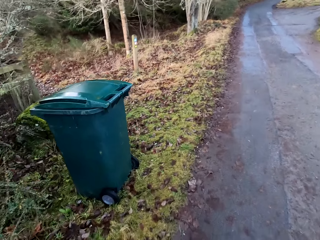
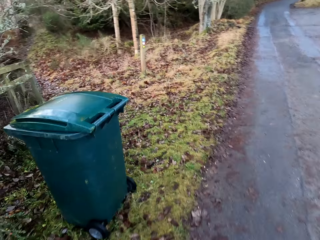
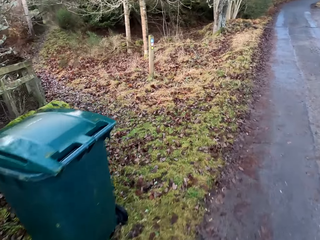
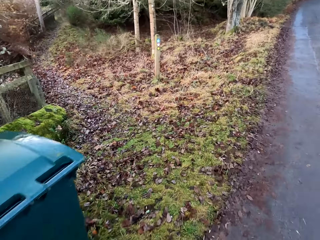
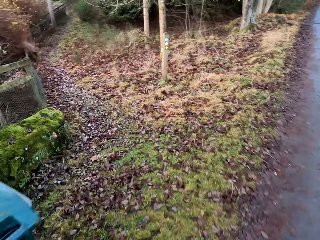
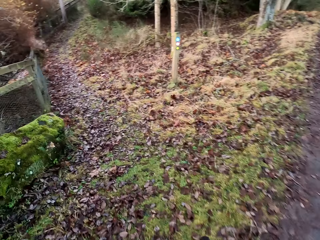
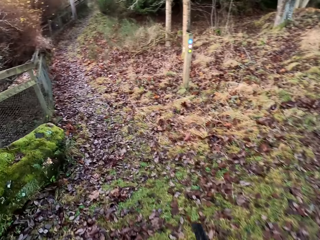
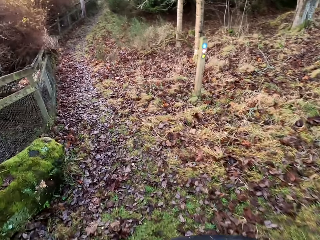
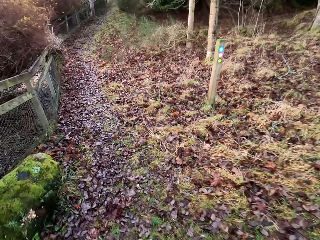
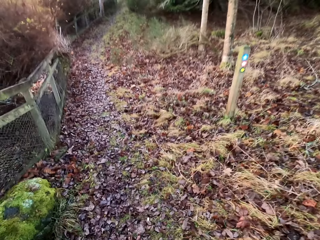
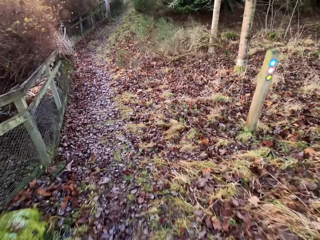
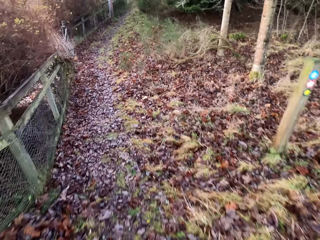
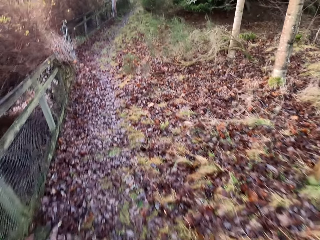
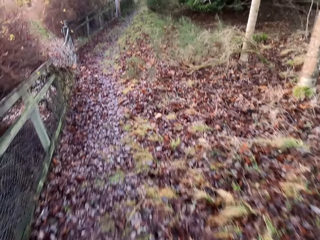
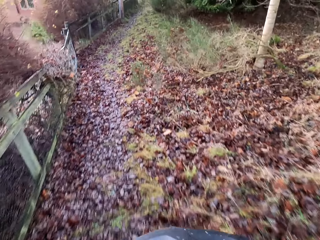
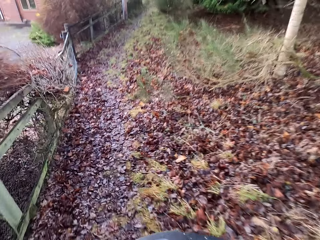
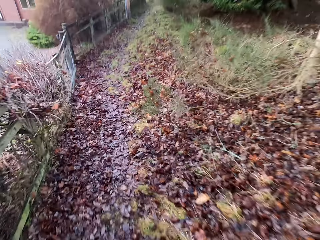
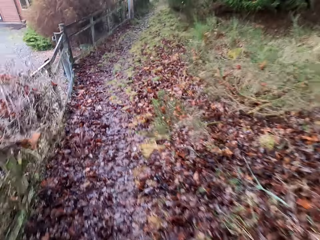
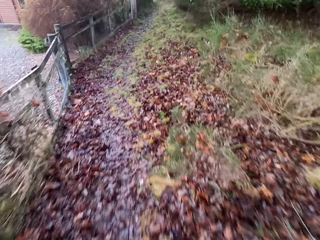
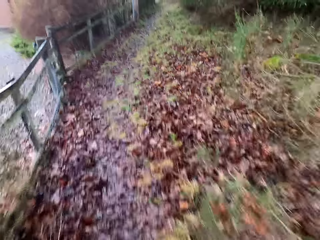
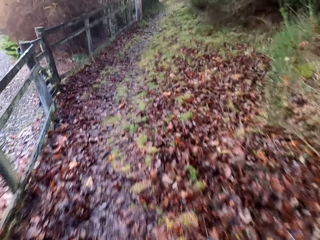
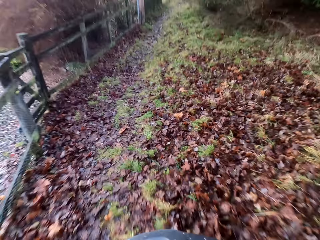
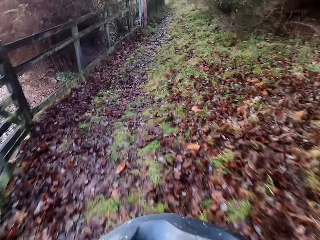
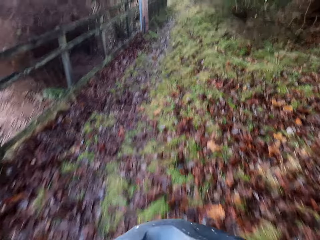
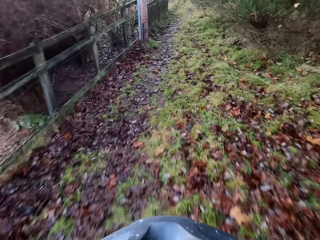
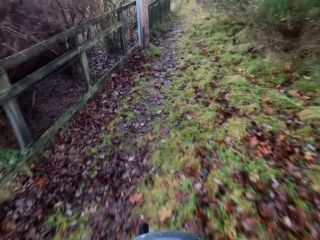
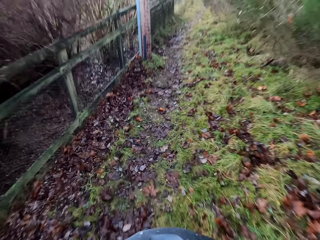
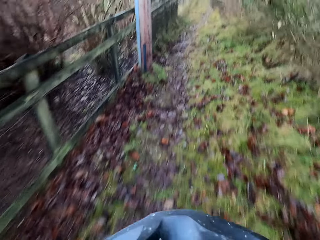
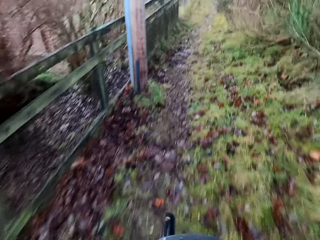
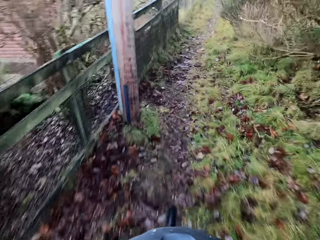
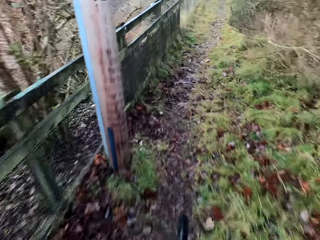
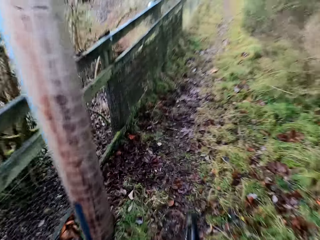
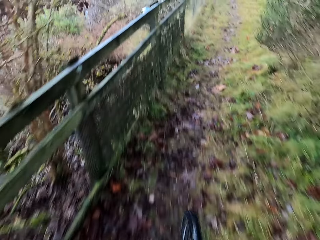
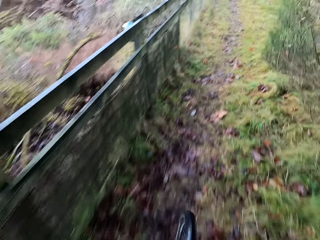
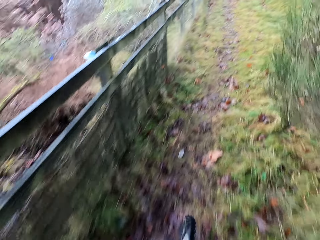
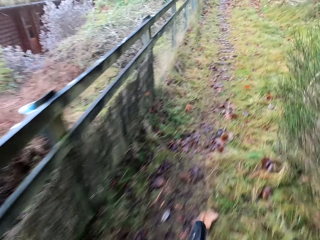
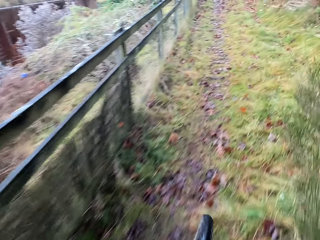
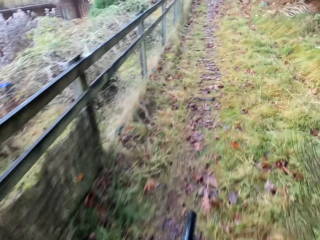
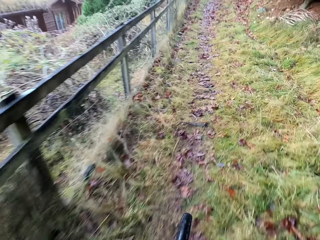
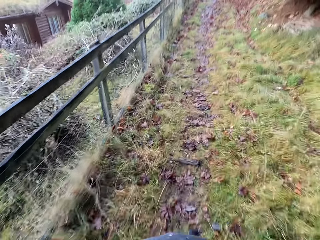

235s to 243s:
The camera wearer takes a left turn. They cycle.

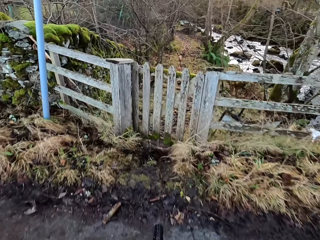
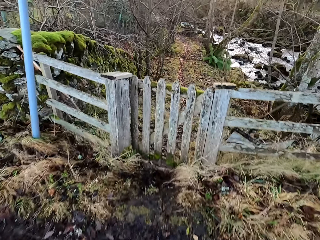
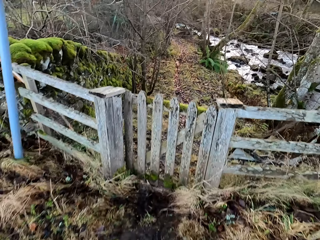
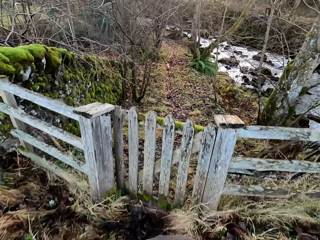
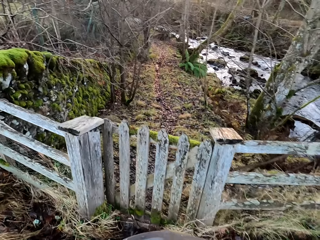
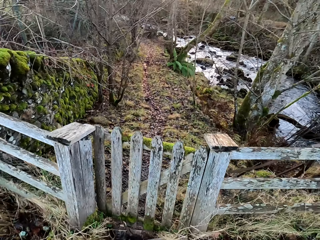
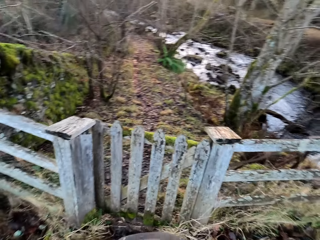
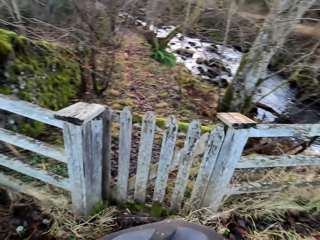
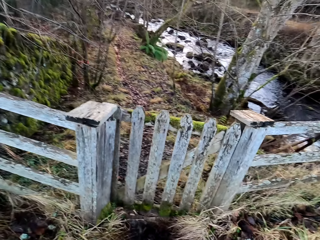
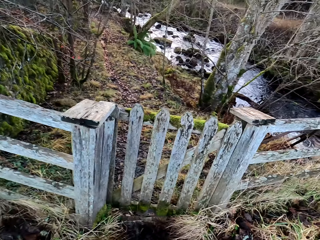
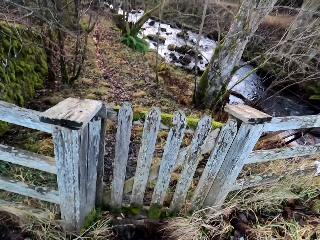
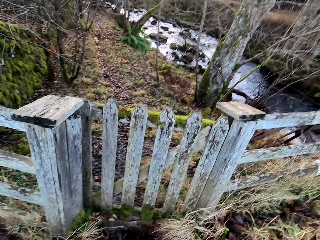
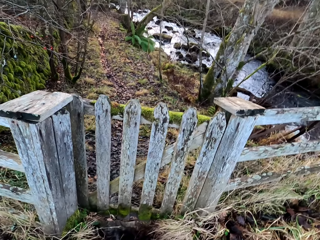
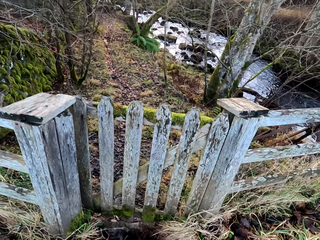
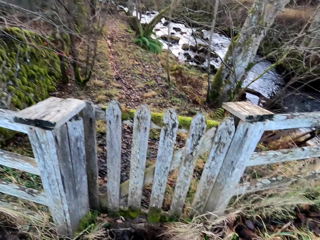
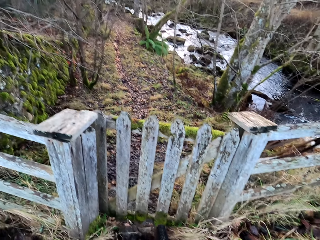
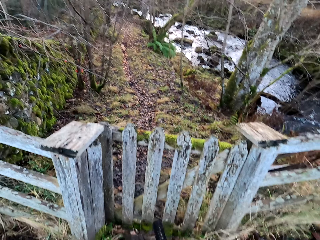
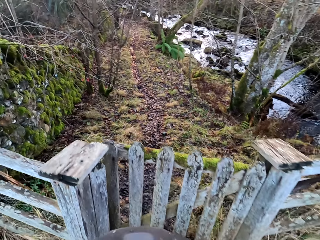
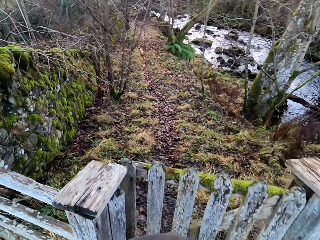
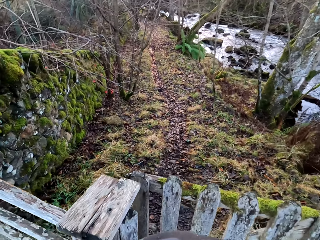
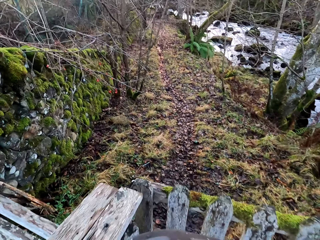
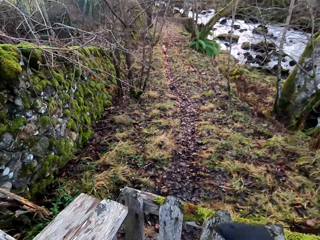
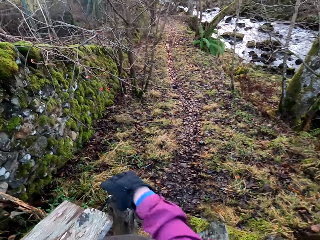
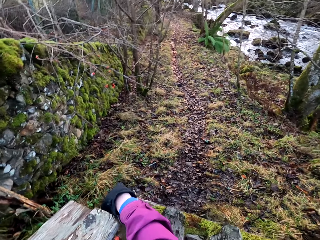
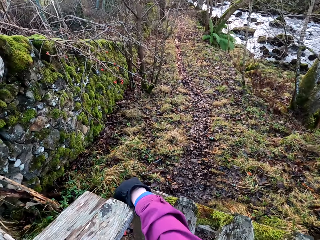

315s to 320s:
The camera wearer stops the bicycle.

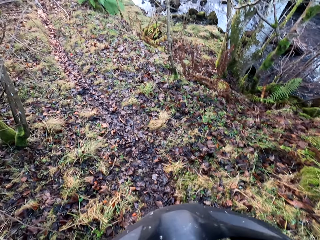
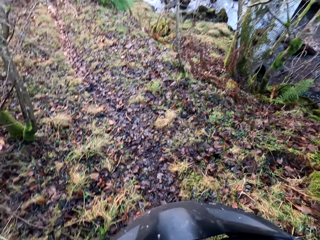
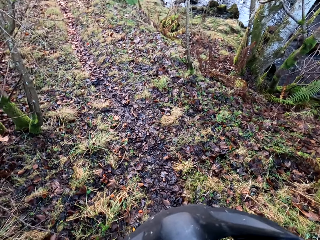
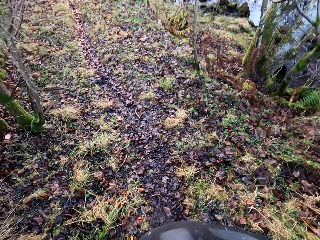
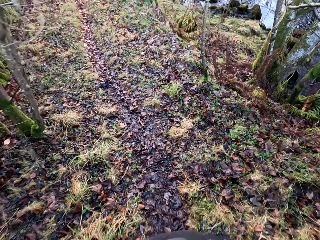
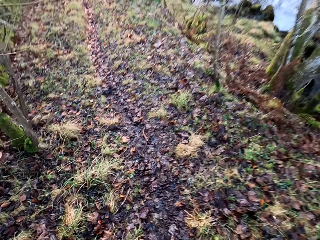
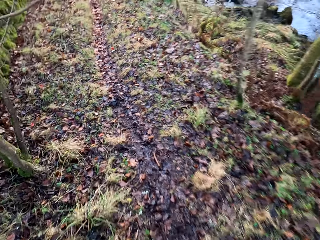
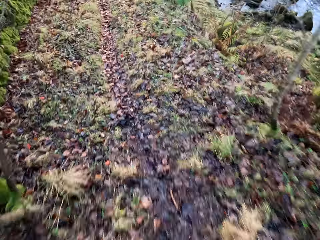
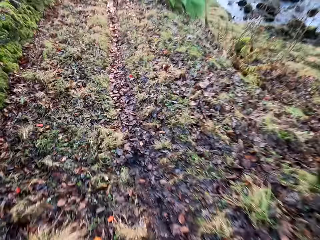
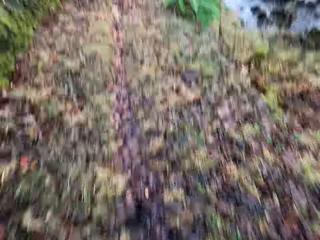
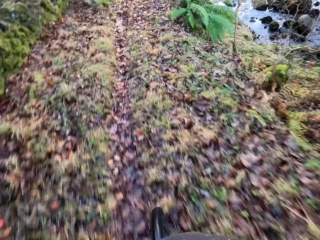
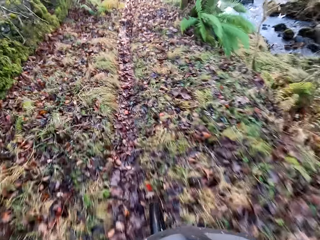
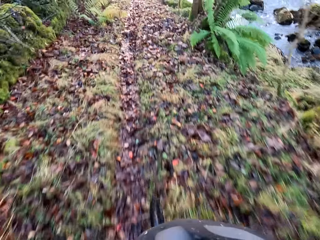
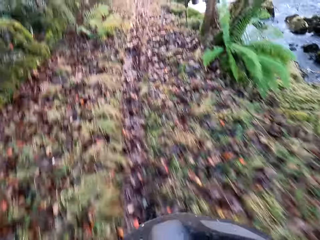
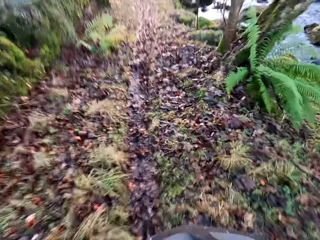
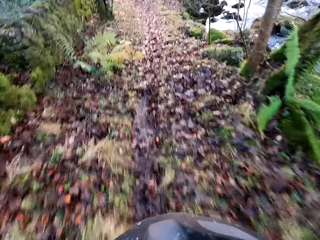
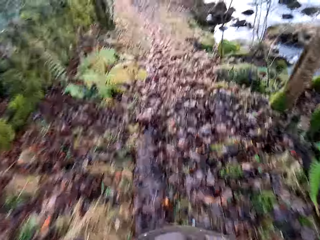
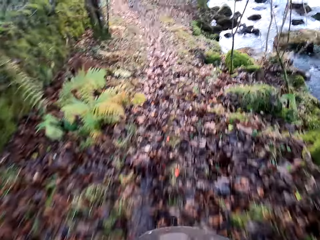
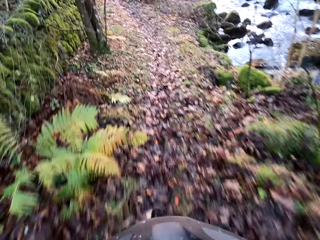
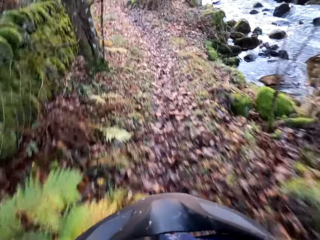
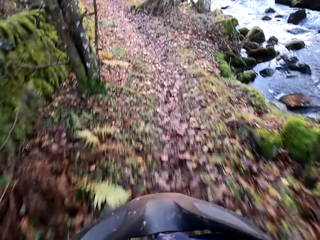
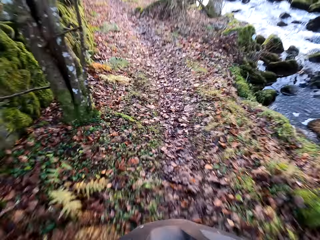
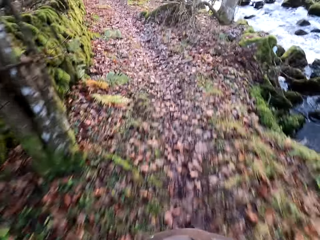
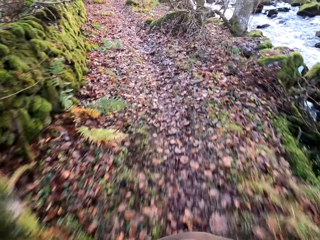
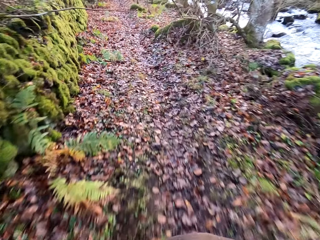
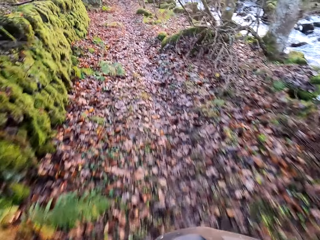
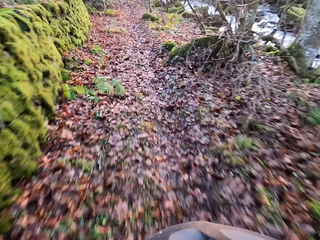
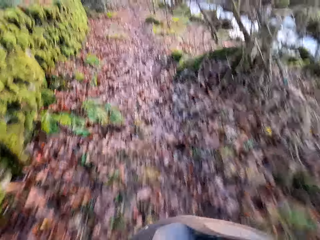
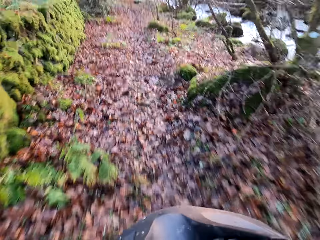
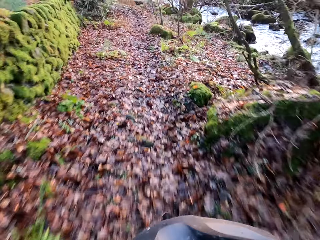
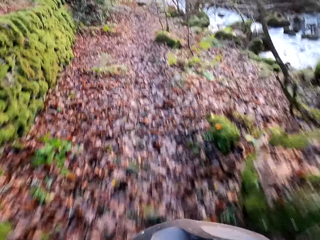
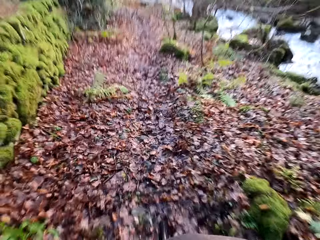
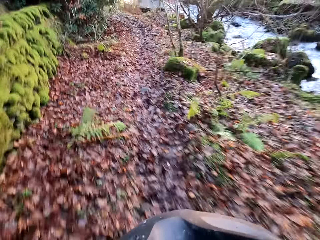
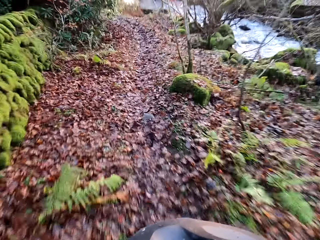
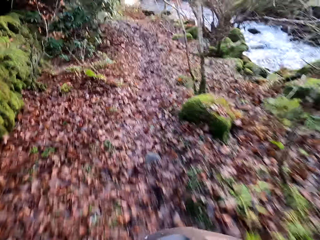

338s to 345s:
The camera wearer rides the bicycle on the dry land.

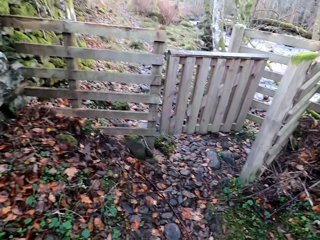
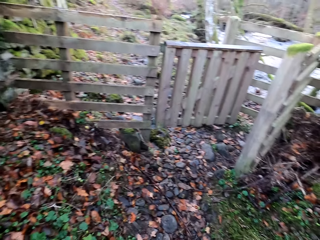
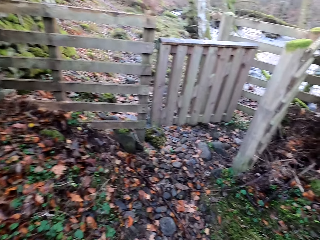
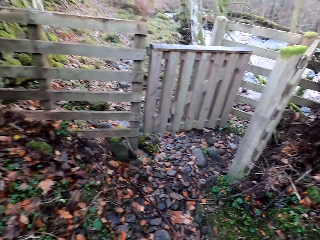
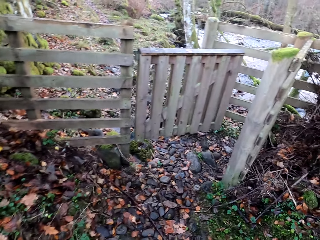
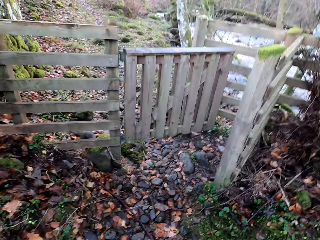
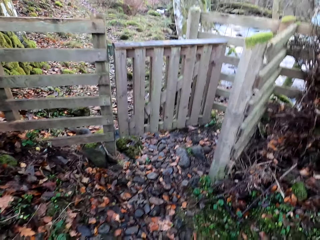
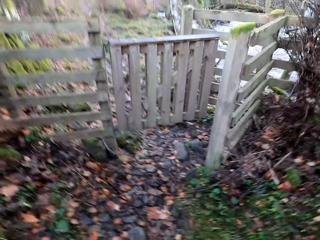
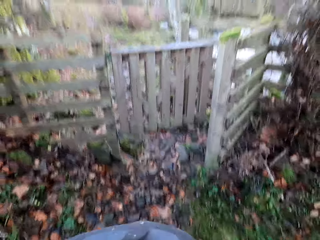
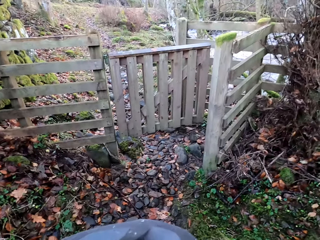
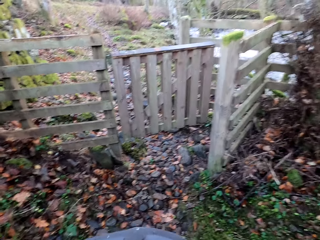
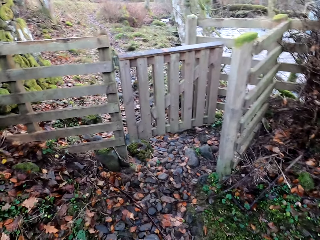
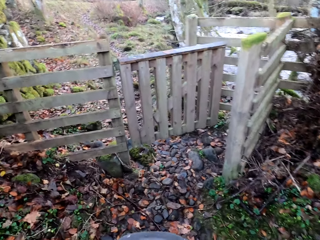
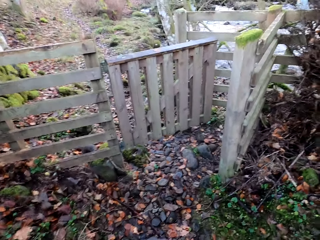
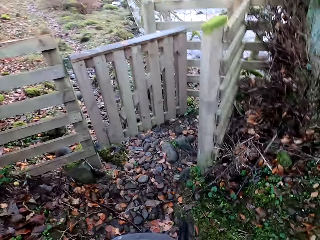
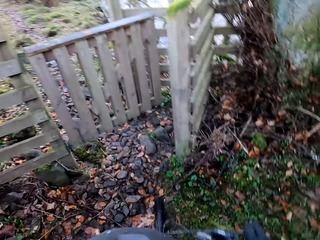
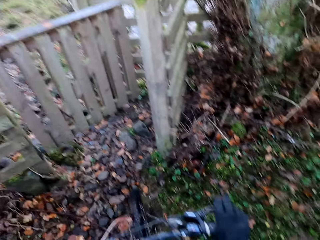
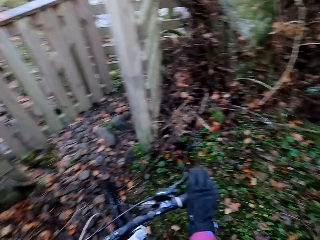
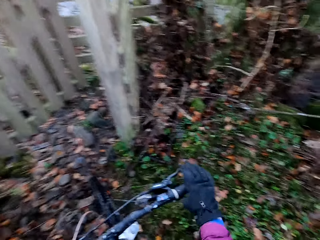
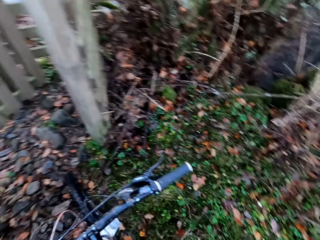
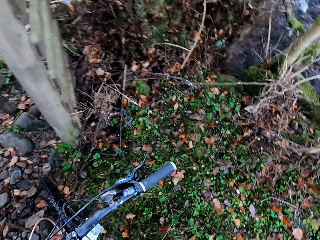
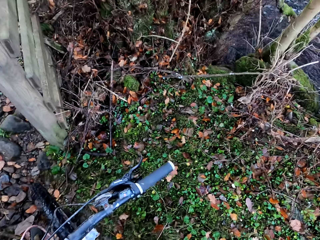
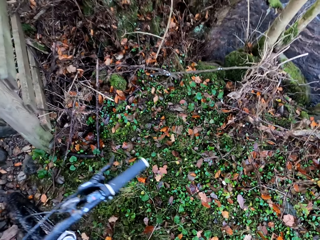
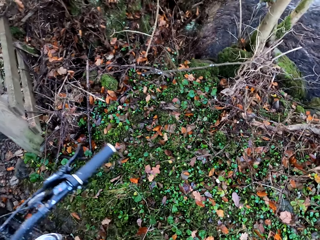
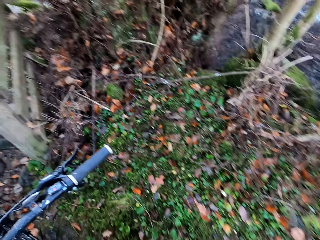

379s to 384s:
The camera wearer stops the bicycle.
